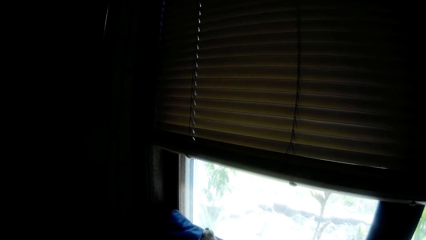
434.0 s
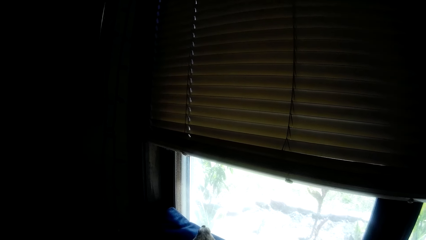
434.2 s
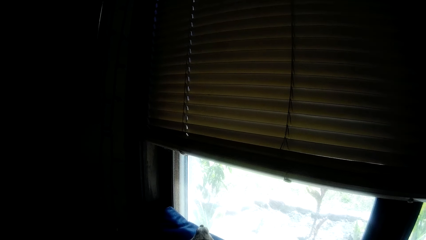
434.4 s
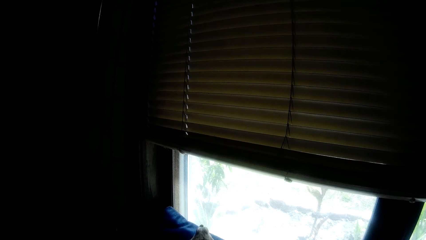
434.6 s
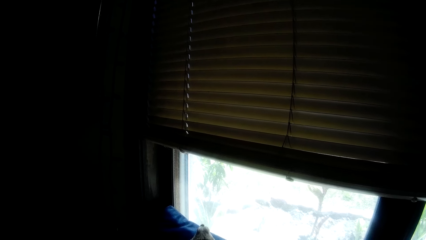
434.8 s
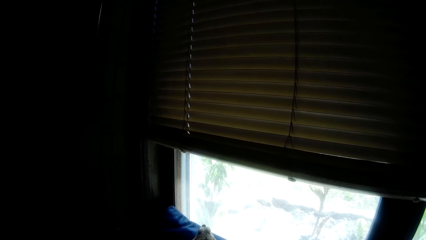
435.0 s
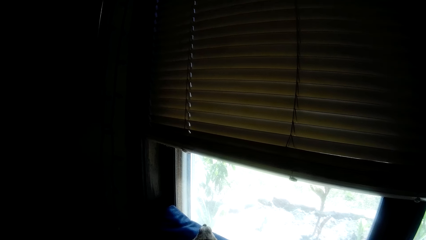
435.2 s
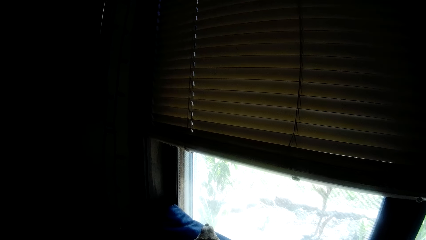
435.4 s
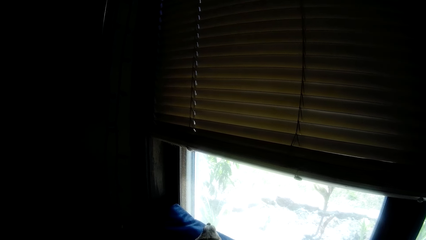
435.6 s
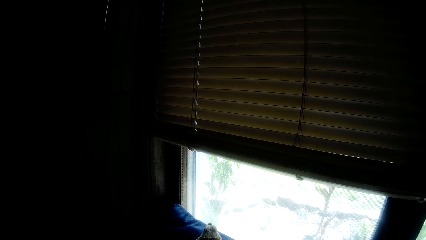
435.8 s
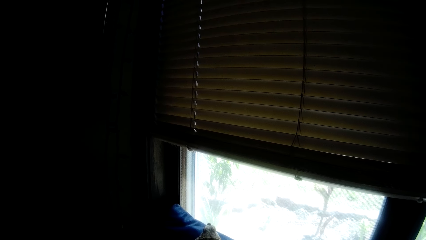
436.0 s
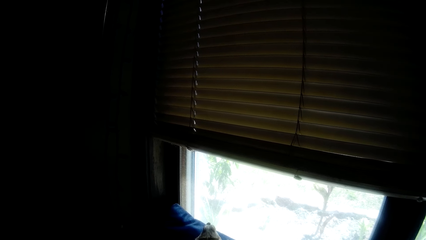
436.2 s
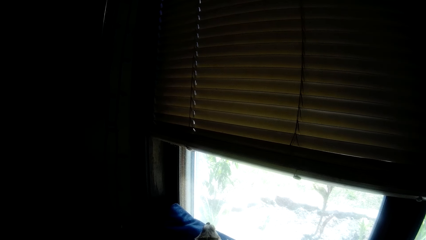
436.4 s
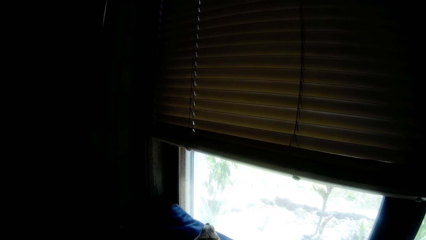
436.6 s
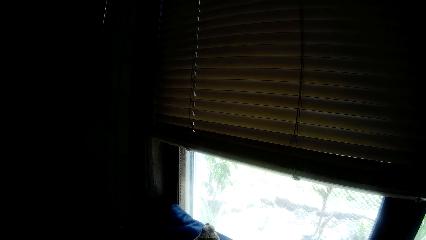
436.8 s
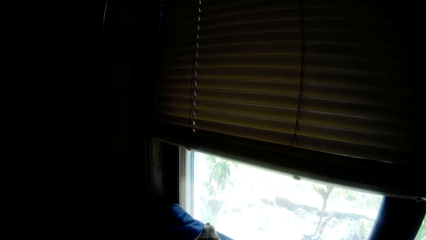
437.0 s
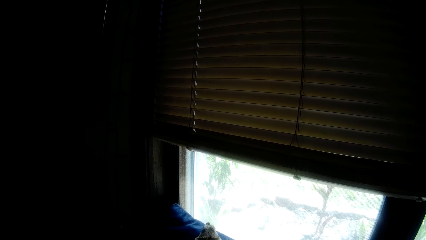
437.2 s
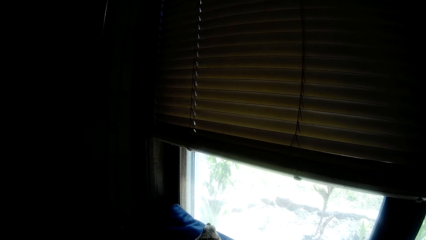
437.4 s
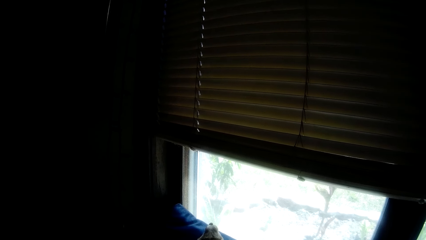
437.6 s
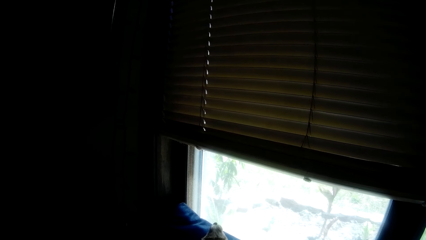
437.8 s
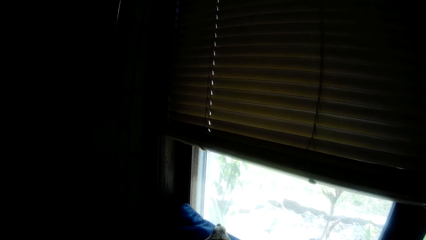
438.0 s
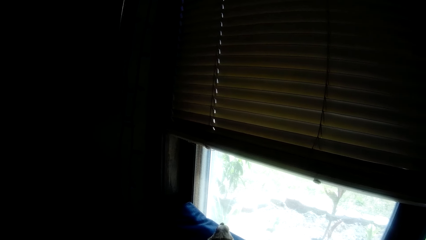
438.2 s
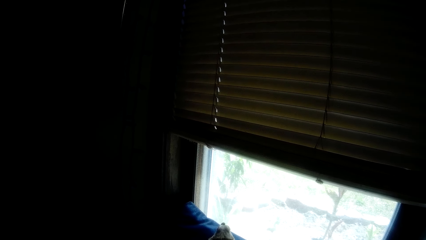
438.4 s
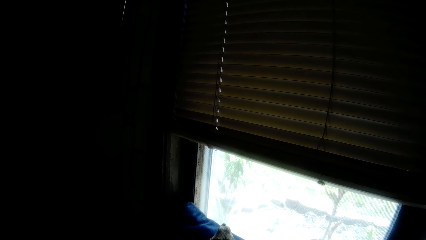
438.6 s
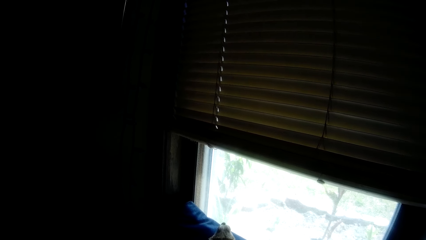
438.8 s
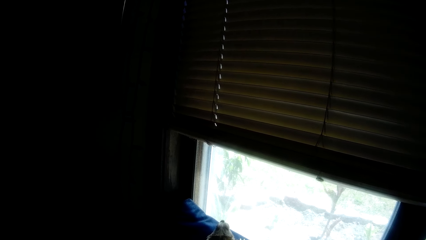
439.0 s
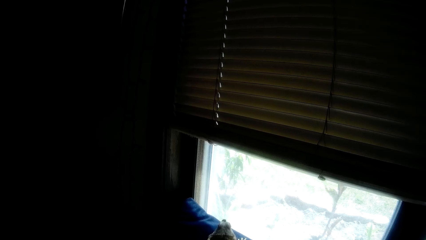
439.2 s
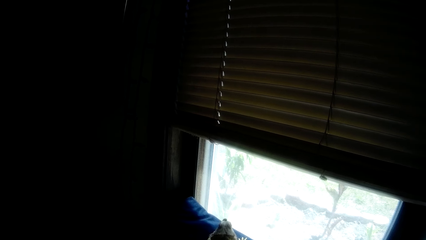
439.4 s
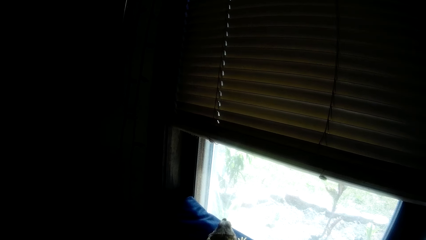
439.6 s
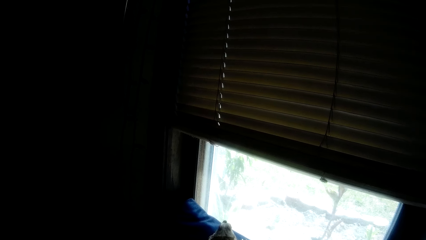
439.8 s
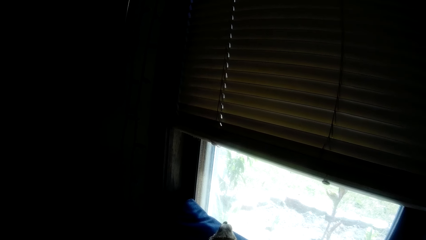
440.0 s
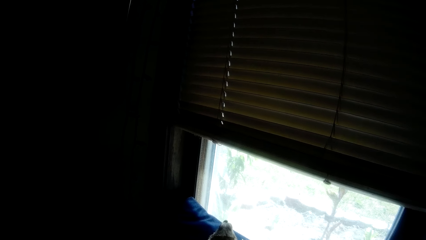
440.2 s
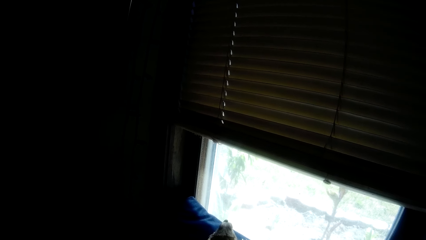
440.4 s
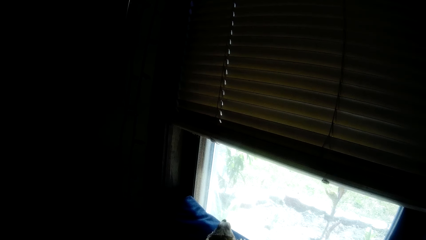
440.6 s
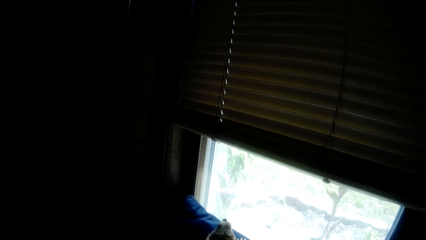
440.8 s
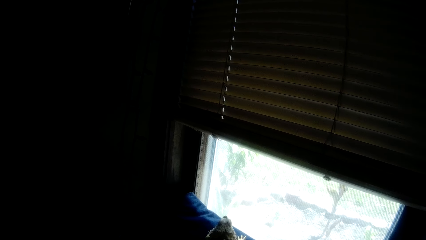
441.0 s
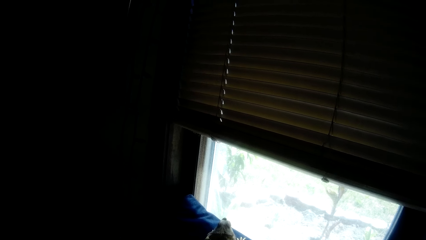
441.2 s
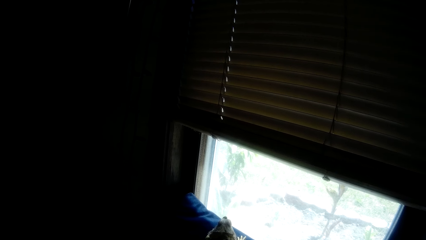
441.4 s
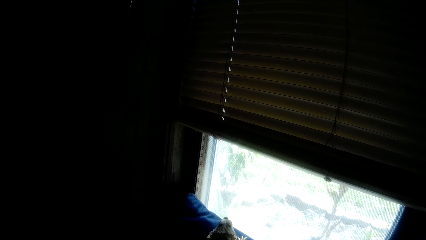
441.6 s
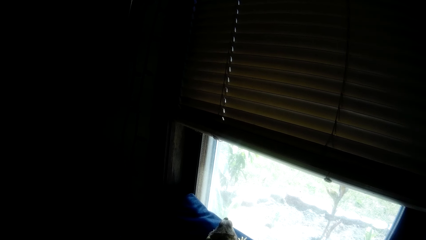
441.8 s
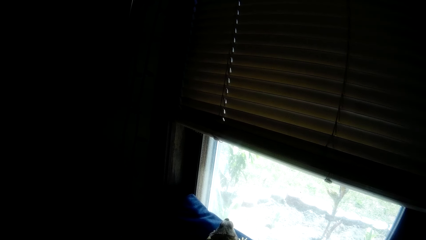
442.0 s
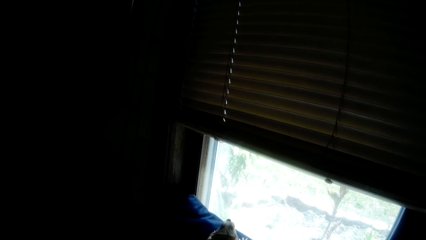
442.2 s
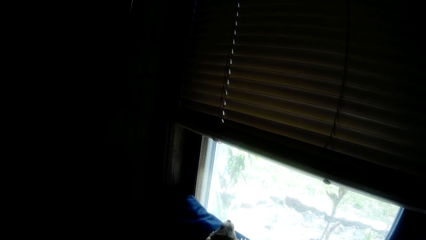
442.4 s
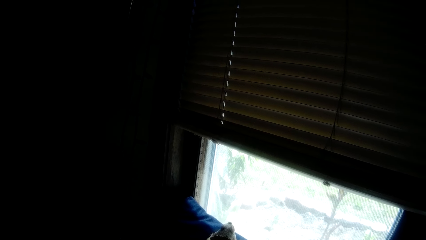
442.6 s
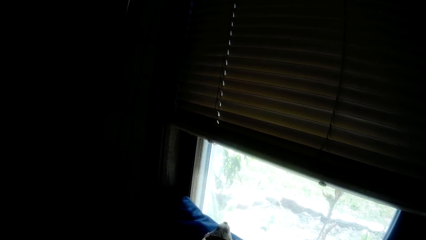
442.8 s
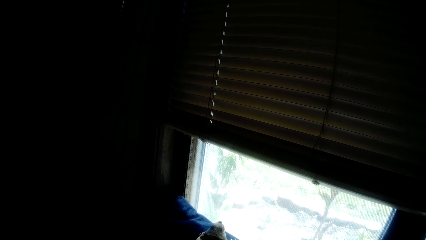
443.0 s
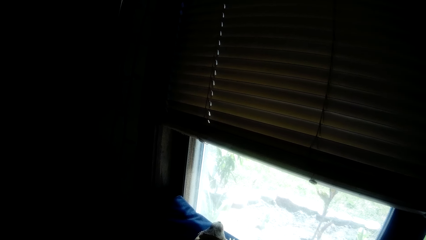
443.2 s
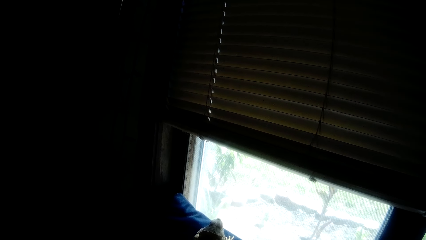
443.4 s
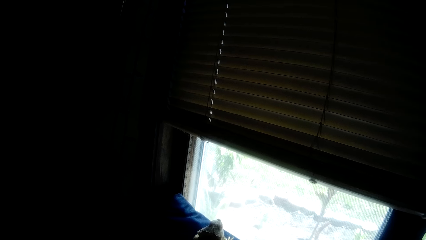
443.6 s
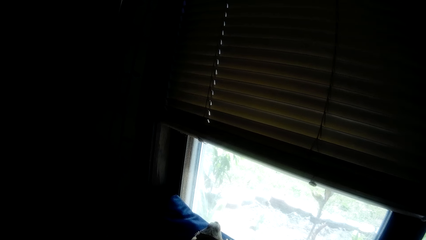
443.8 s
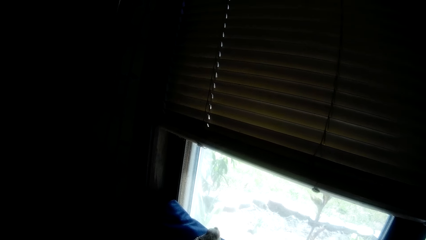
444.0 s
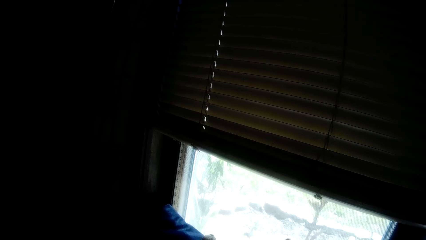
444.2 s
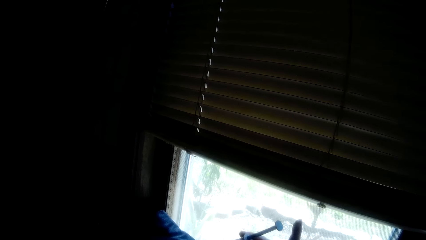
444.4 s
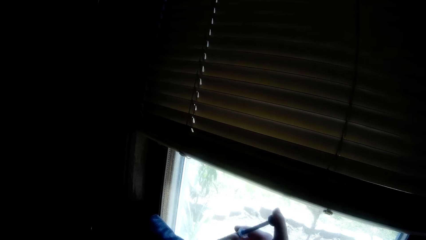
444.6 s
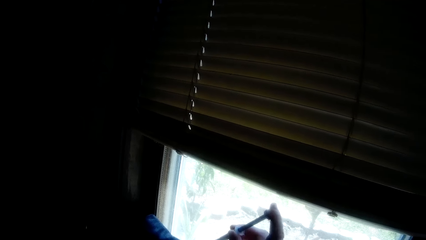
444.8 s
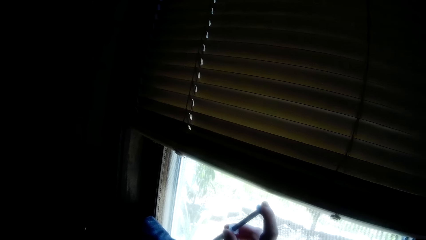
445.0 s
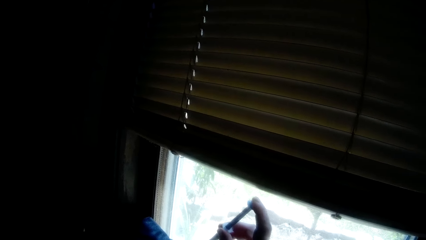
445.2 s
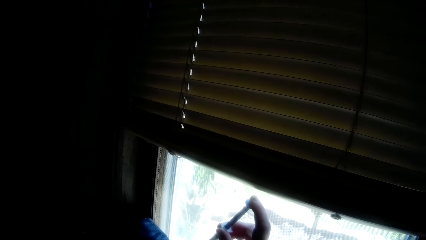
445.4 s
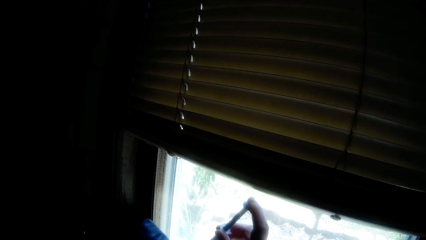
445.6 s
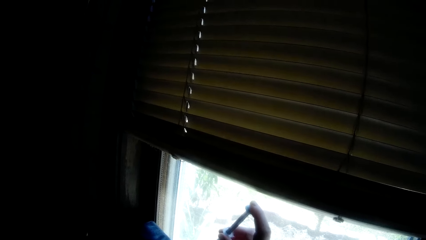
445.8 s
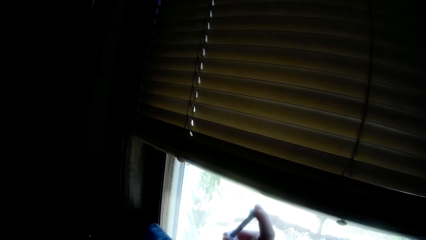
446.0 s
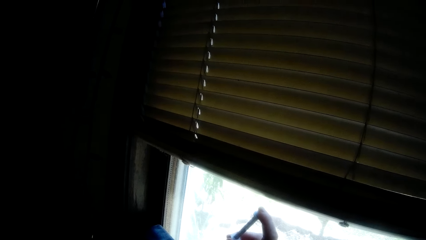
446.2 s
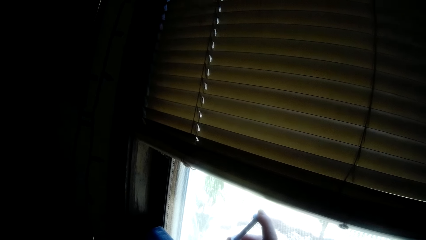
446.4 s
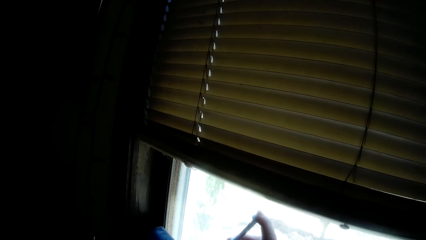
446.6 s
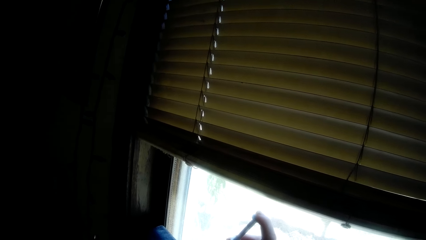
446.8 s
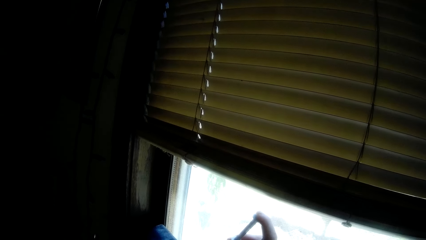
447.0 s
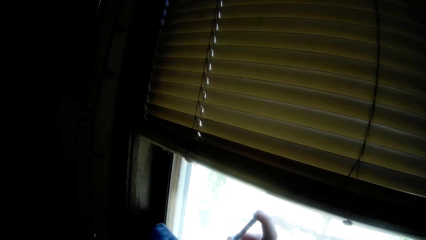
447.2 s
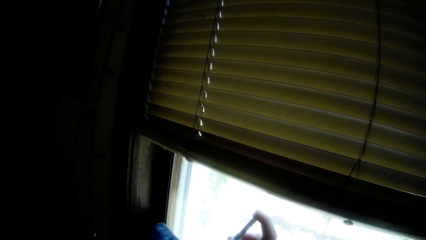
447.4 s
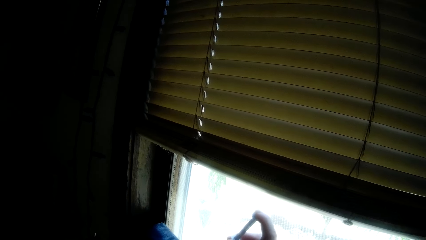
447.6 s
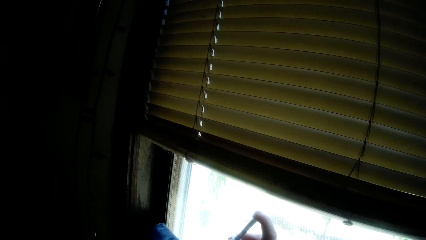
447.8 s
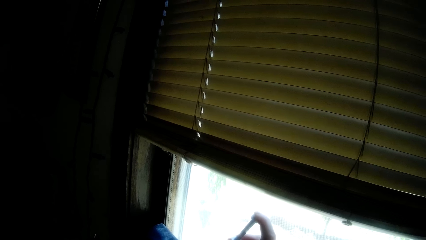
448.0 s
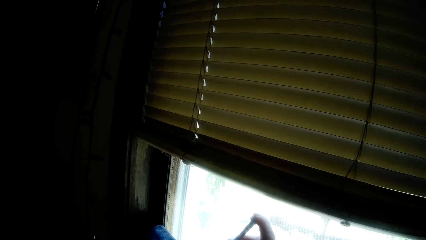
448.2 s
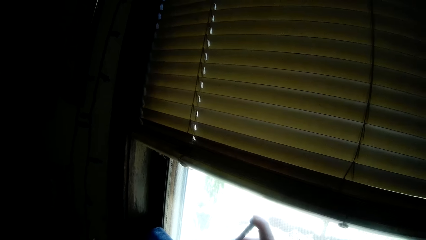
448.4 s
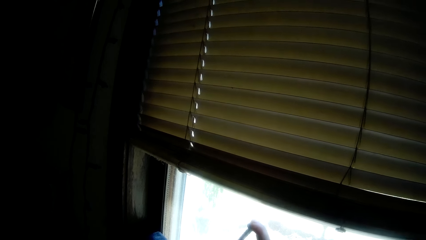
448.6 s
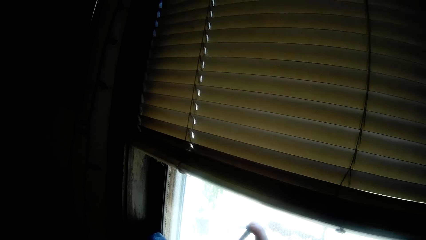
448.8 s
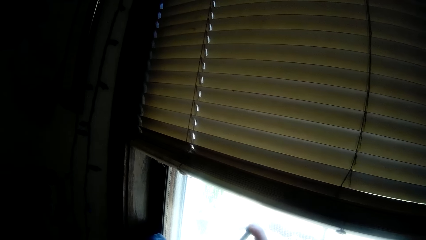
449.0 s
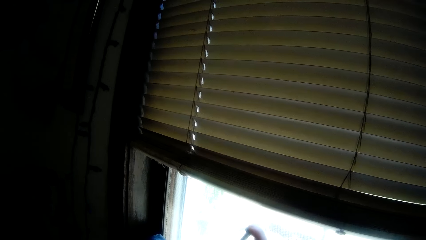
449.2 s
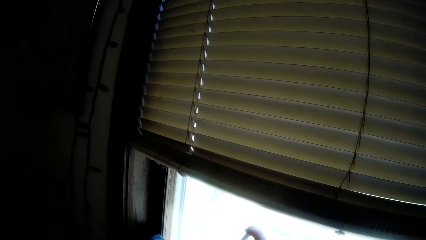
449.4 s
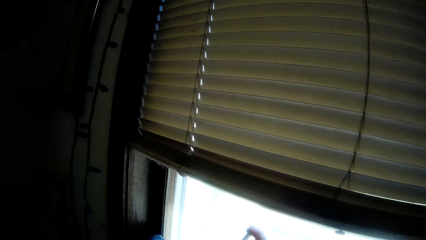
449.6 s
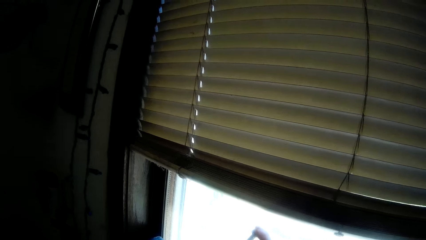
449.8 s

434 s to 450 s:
The camera wearer injects the lizard with a needle.
